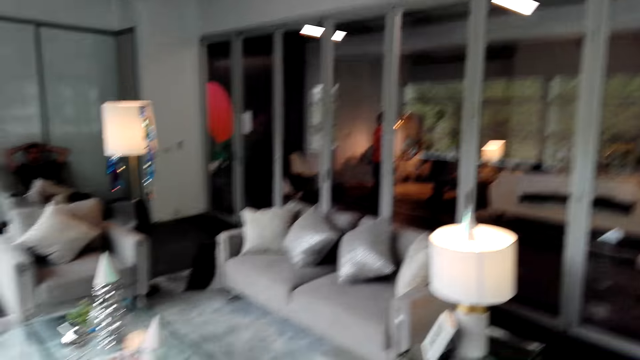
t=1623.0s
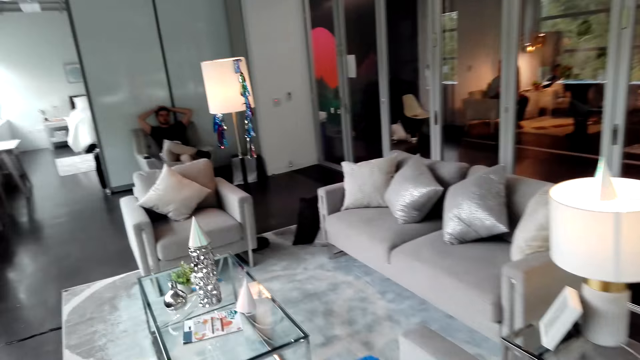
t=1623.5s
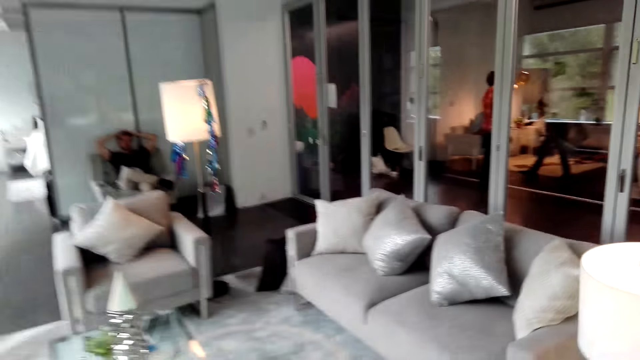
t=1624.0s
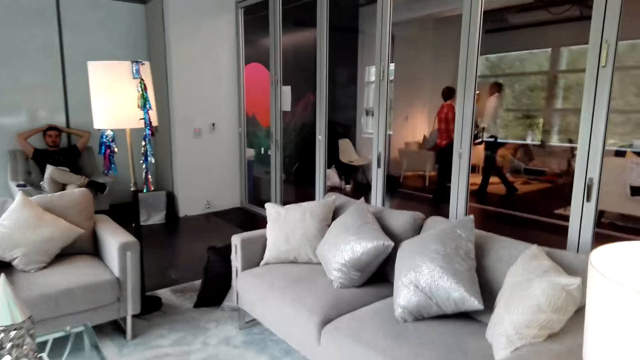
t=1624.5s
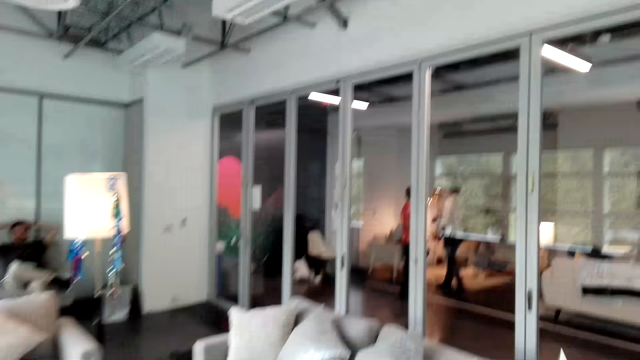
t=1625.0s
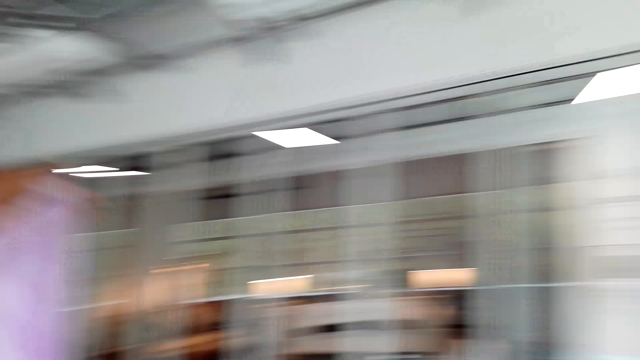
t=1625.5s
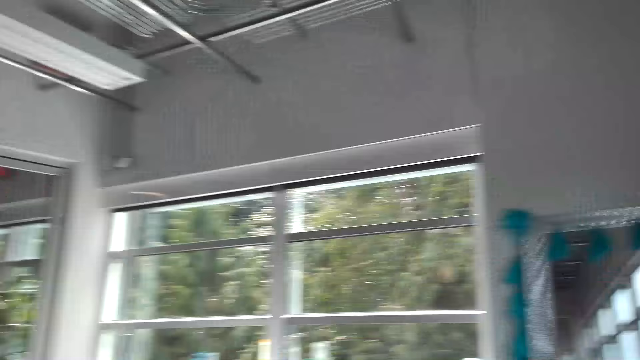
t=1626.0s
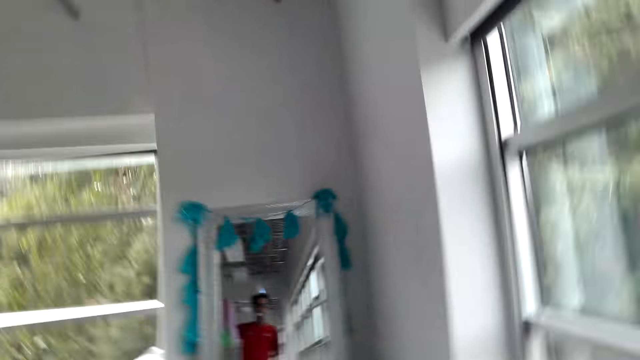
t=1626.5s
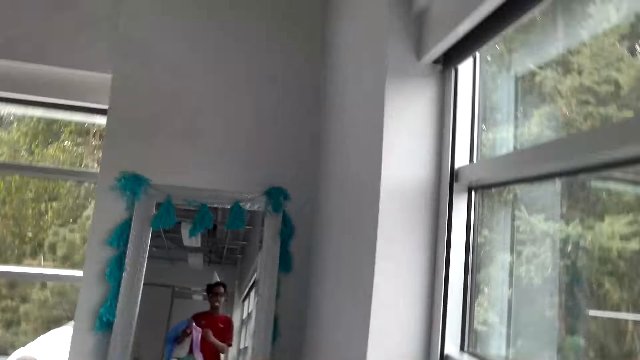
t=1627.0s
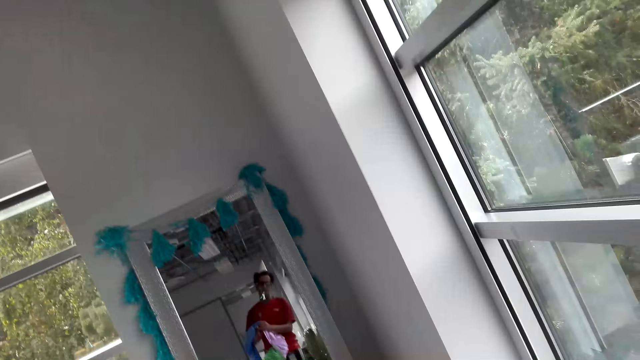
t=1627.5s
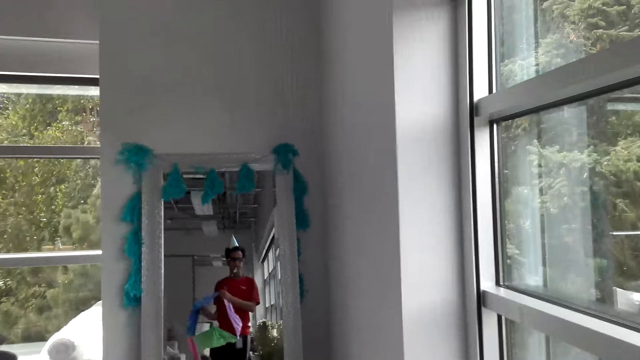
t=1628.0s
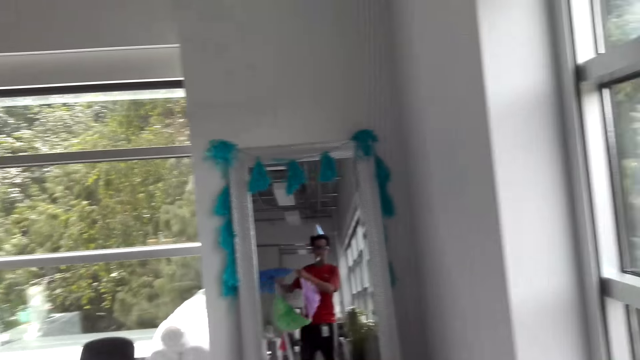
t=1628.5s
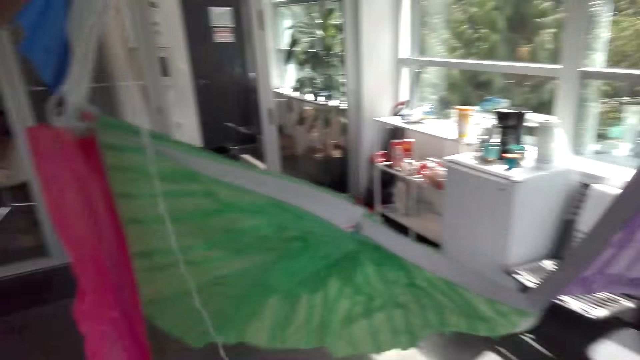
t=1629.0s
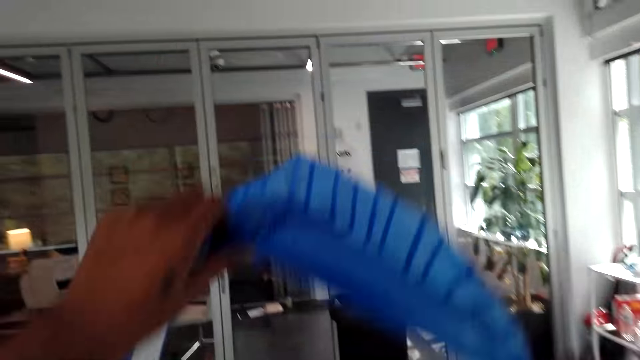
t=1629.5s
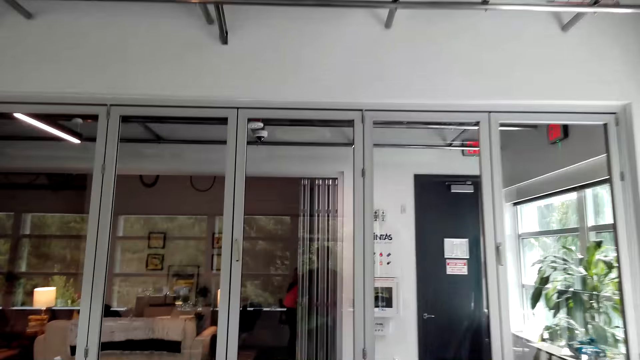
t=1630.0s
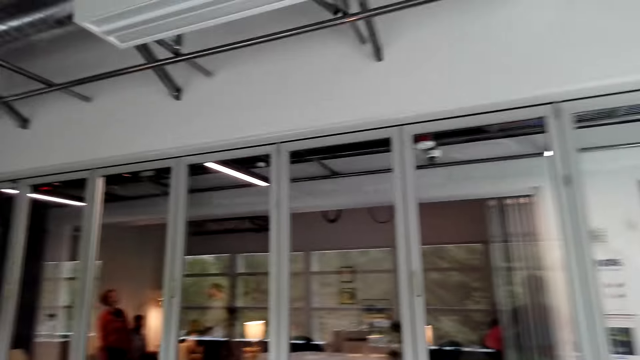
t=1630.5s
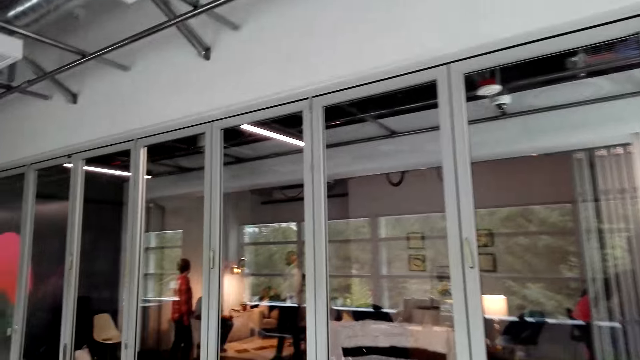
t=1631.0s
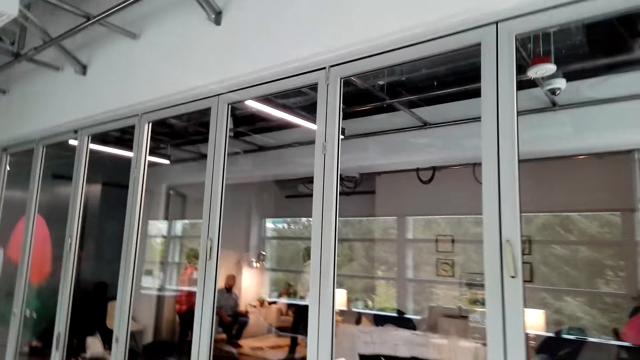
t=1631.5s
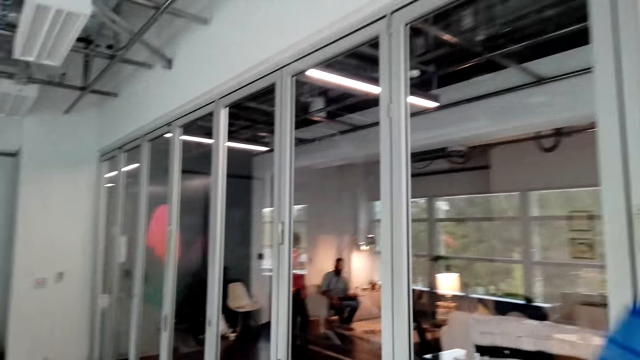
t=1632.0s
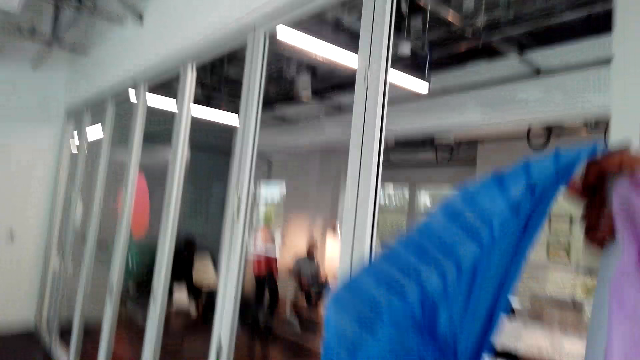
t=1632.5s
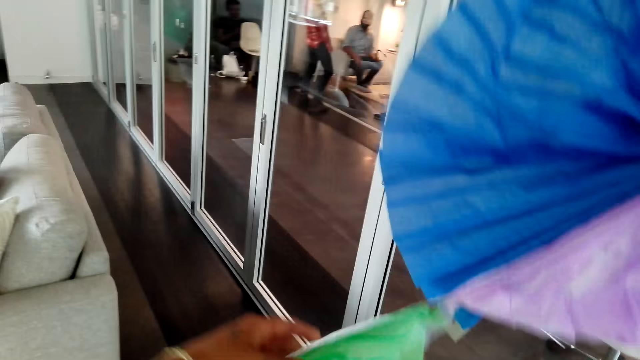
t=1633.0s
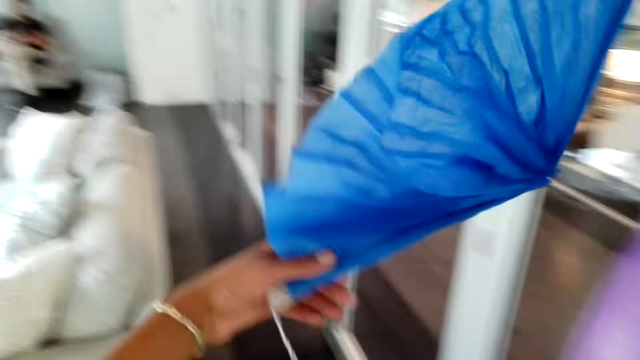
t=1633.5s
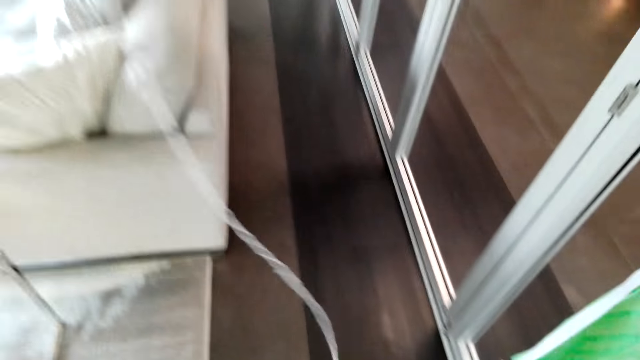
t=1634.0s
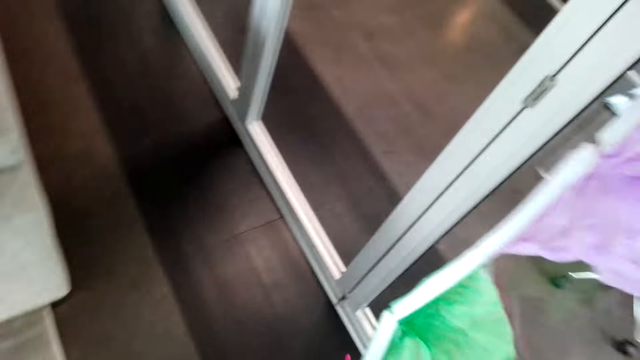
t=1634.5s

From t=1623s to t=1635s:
The camera wearer picks up the decorations on a chair. They straighten the flower decorations in the room and walk with the decorations.

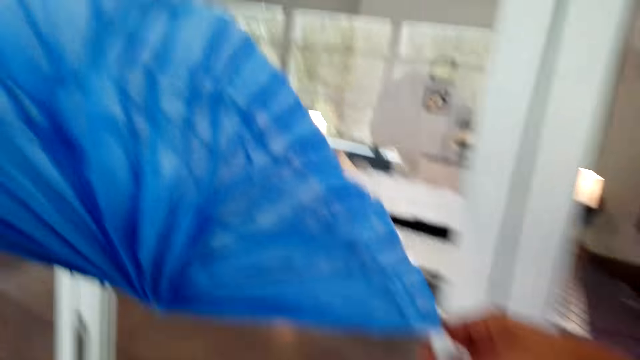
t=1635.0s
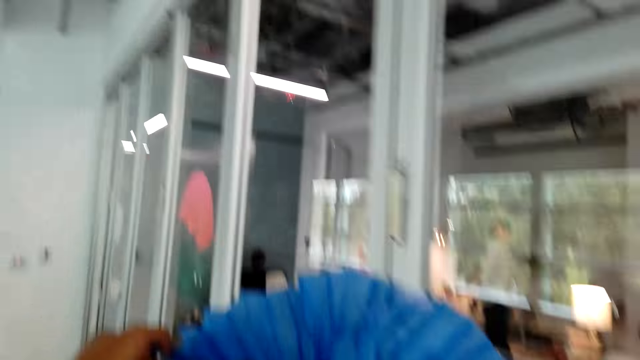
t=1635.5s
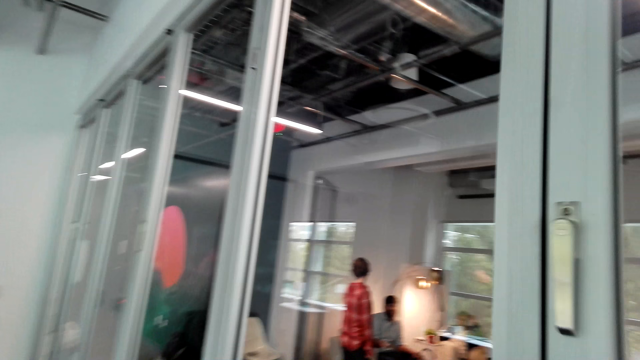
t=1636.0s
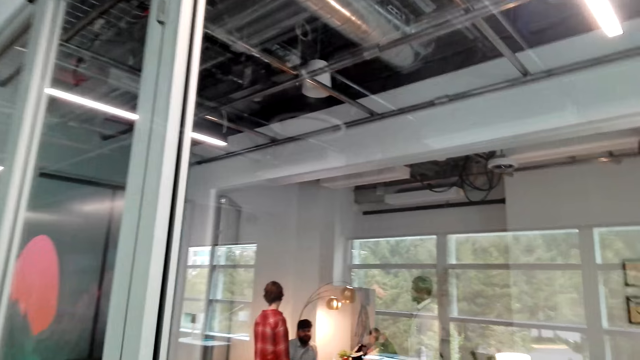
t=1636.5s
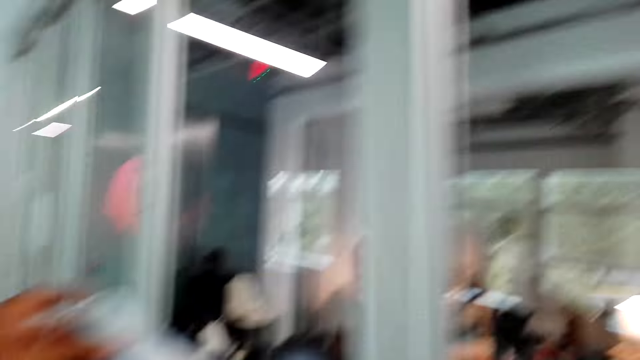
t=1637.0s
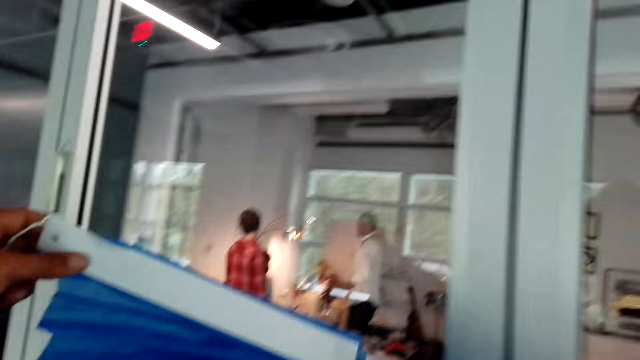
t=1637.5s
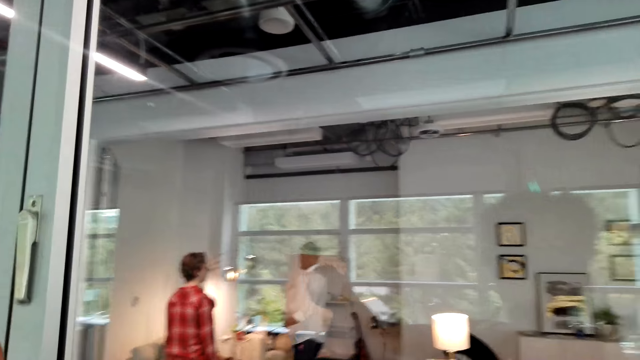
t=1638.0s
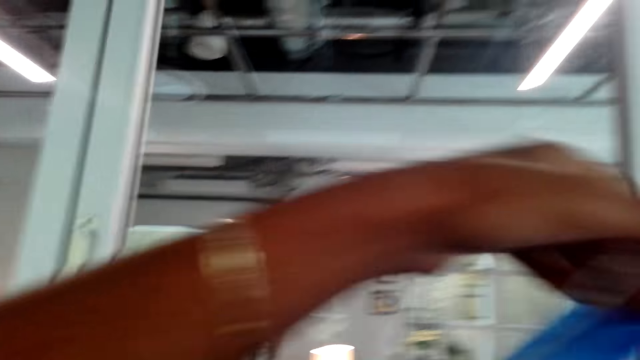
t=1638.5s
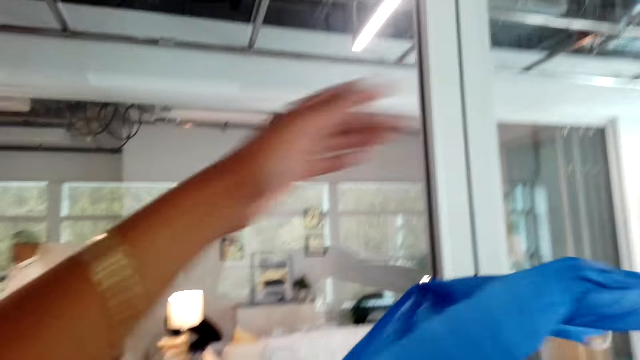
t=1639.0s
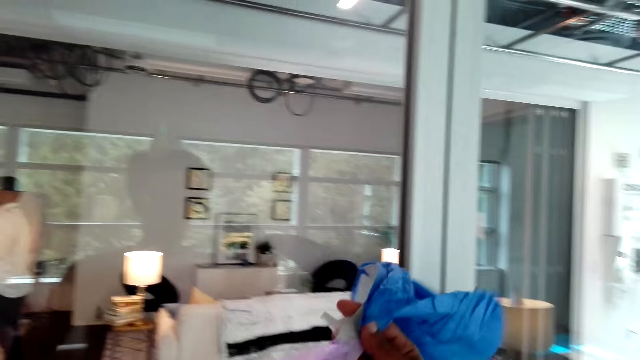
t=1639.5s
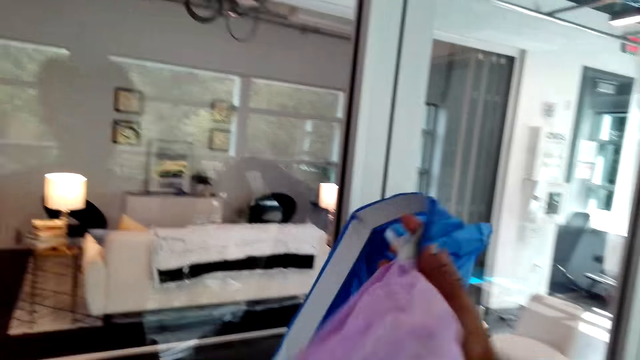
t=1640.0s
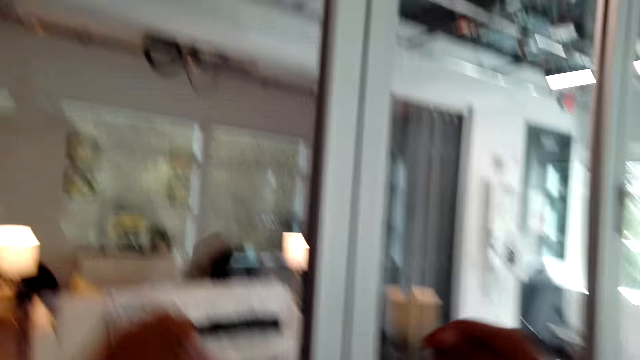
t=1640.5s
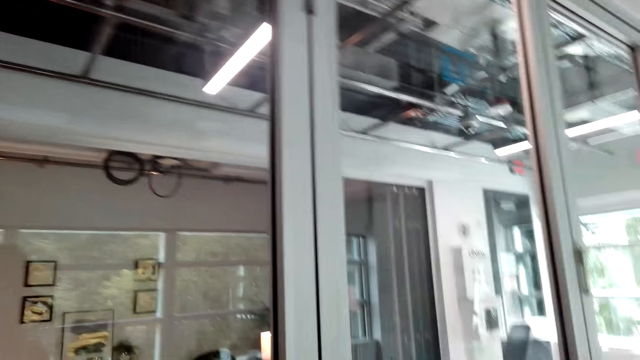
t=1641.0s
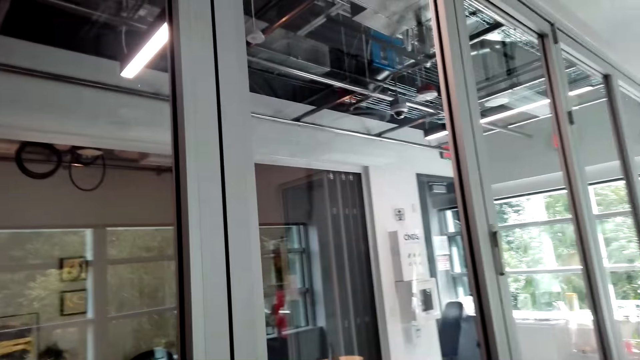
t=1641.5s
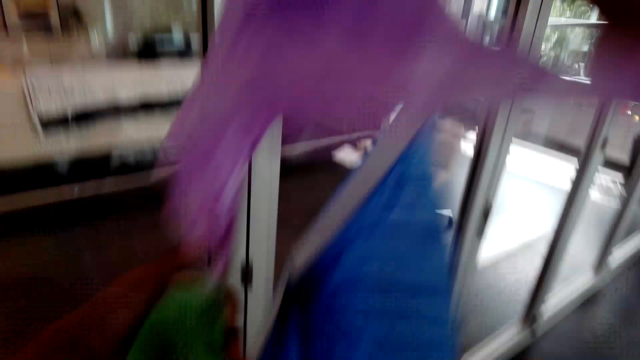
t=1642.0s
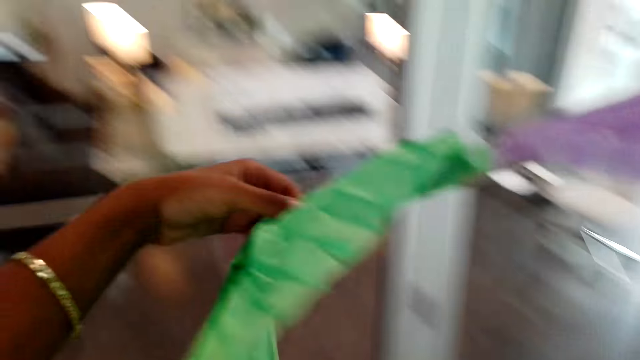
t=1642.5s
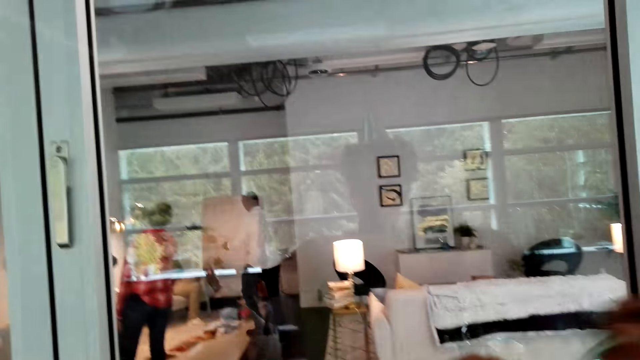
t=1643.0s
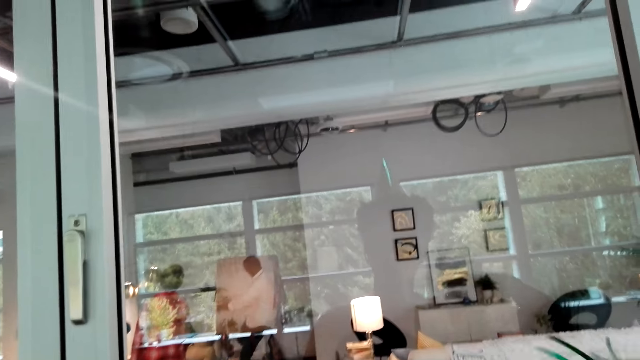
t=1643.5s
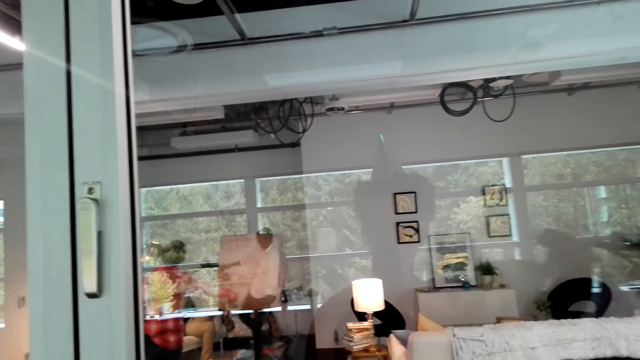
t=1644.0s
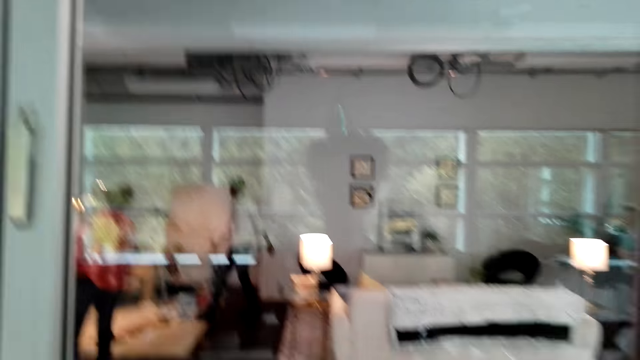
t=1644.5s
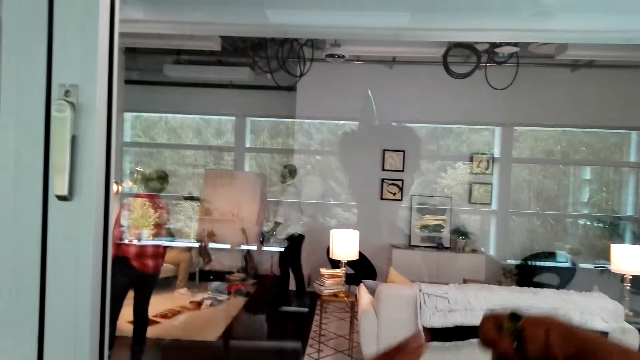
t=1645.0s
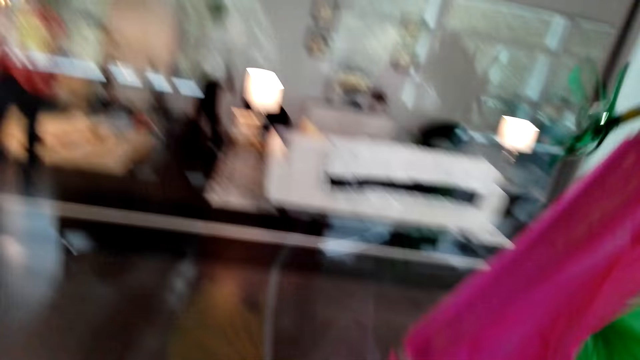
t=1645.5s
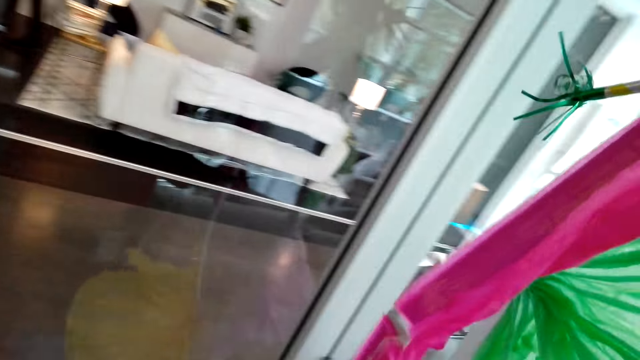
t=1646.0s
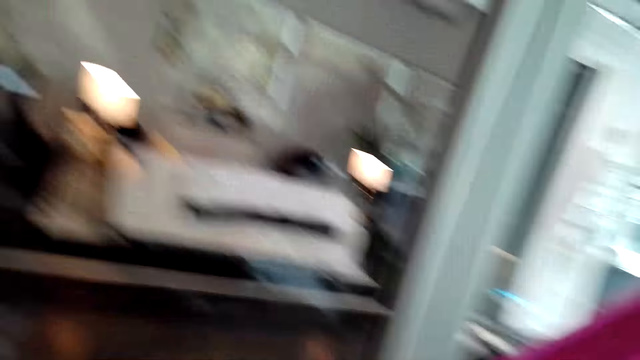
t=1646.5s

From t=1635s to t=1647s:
The camera wearer arranges the wall decorations.
